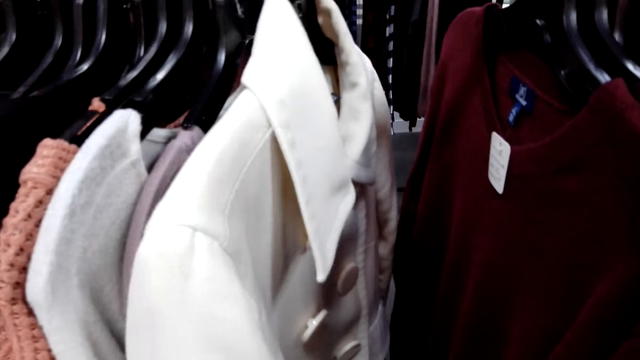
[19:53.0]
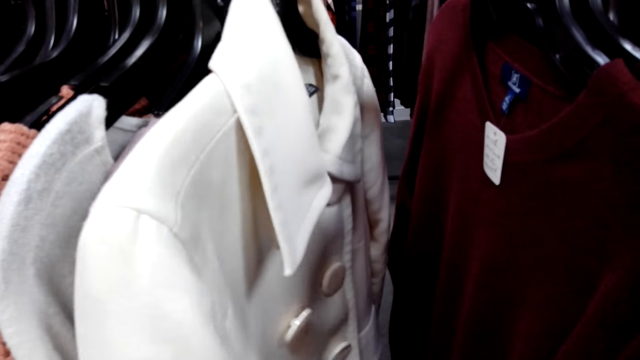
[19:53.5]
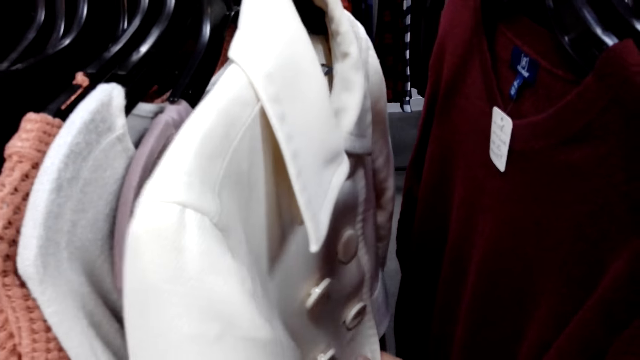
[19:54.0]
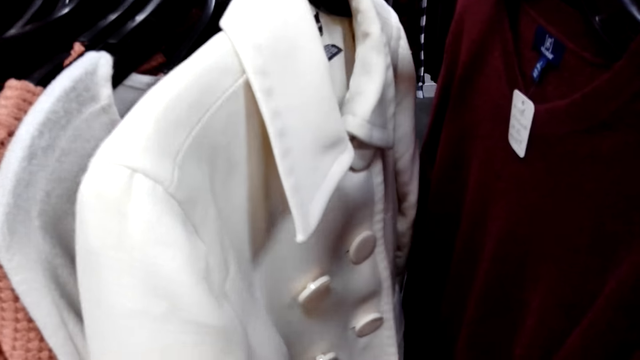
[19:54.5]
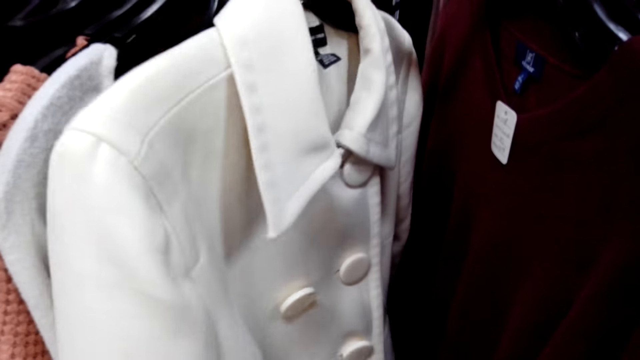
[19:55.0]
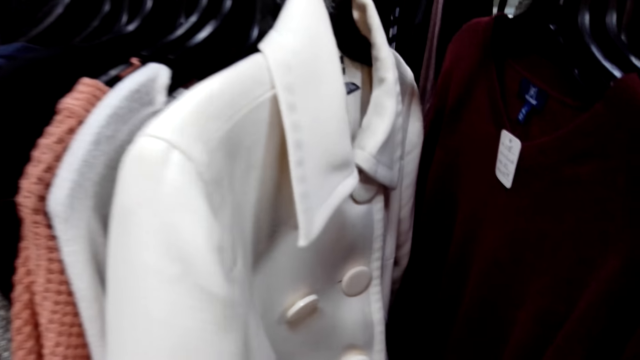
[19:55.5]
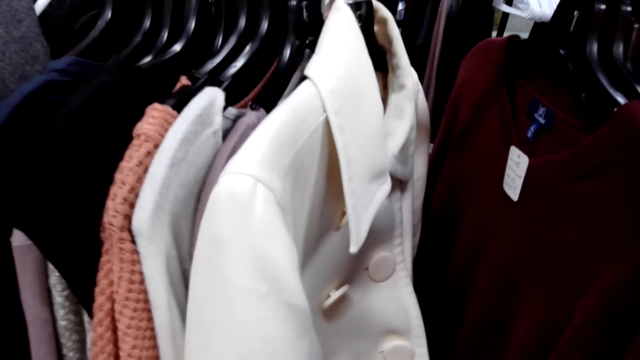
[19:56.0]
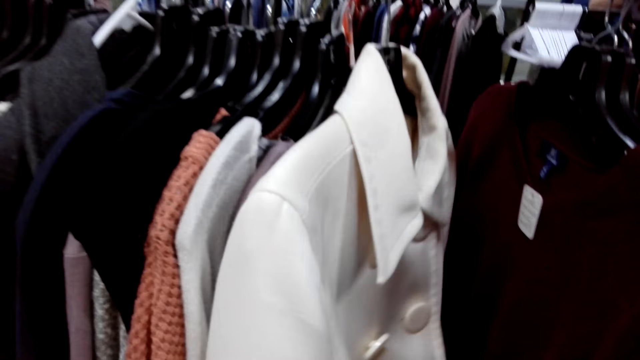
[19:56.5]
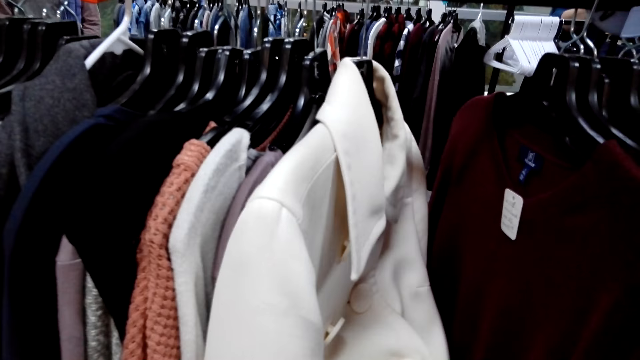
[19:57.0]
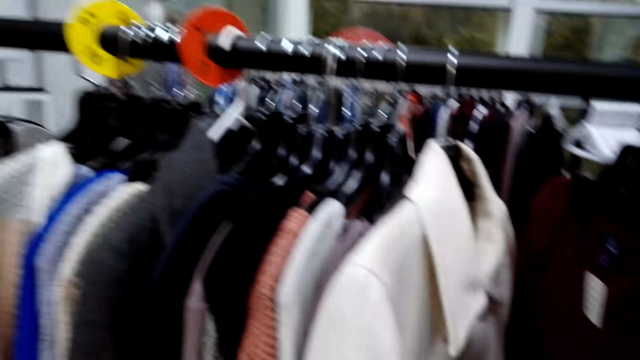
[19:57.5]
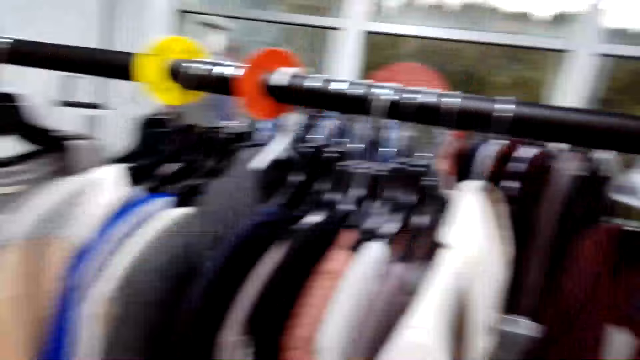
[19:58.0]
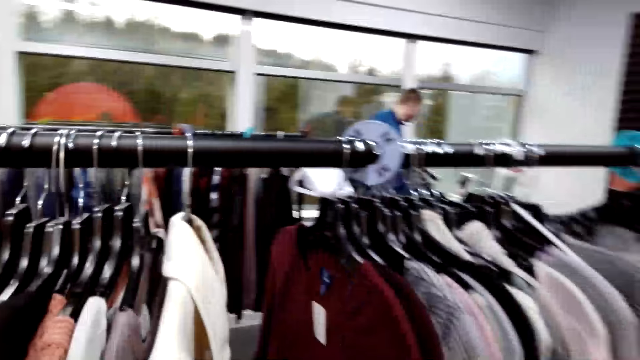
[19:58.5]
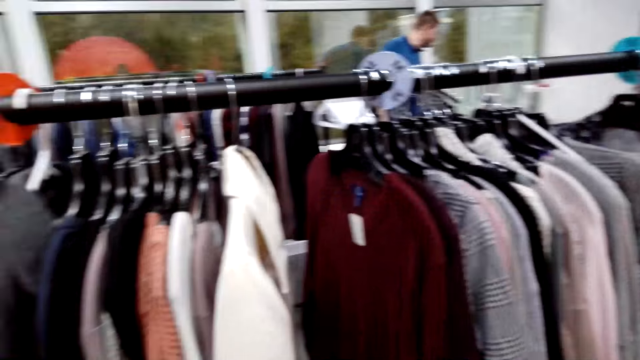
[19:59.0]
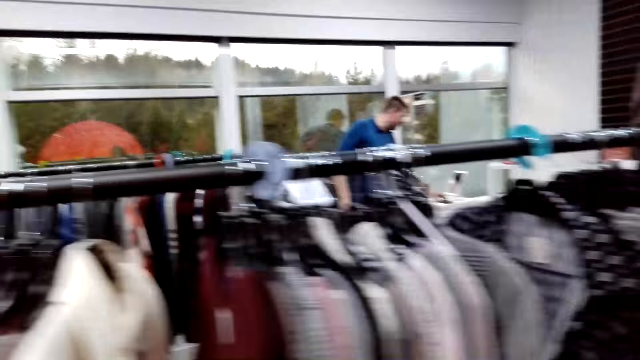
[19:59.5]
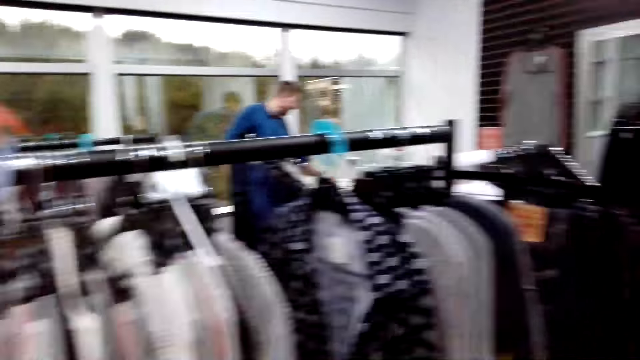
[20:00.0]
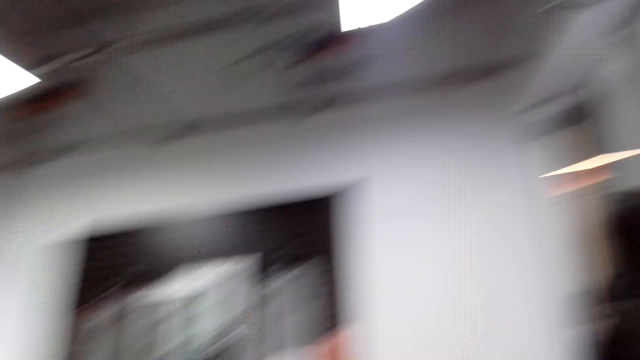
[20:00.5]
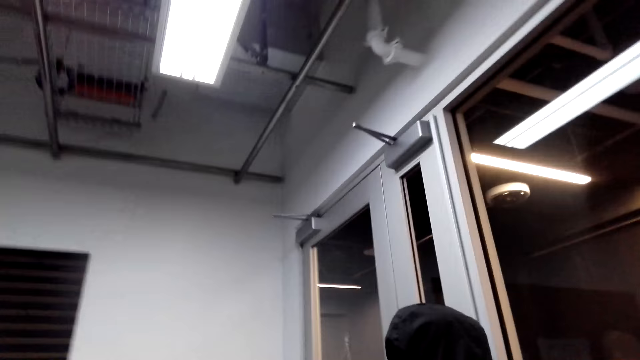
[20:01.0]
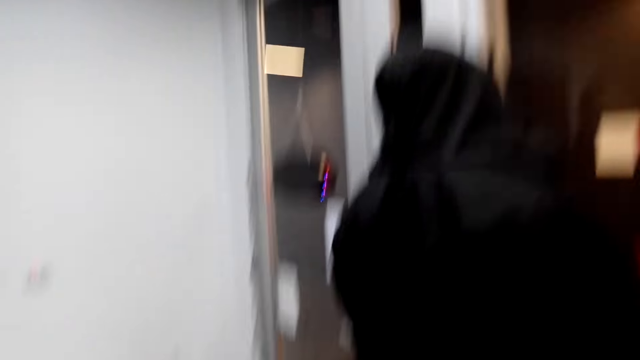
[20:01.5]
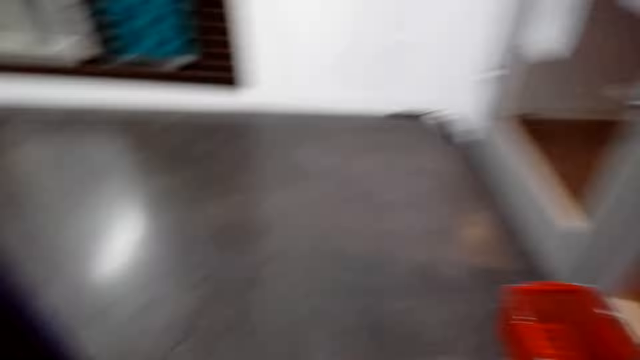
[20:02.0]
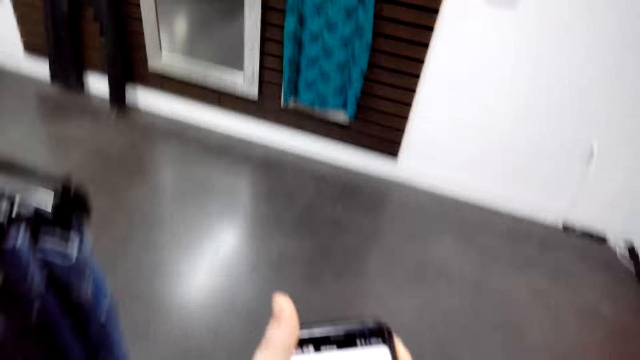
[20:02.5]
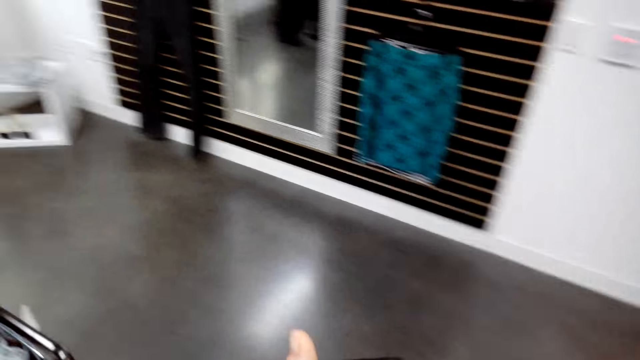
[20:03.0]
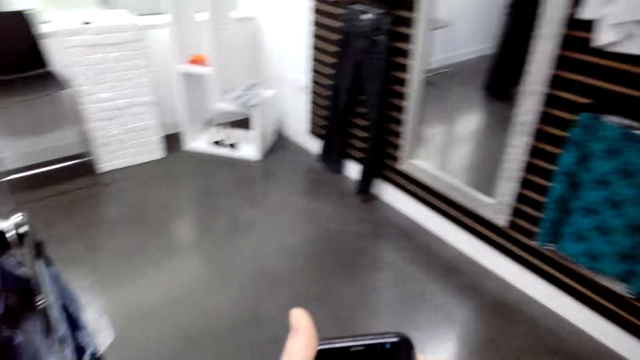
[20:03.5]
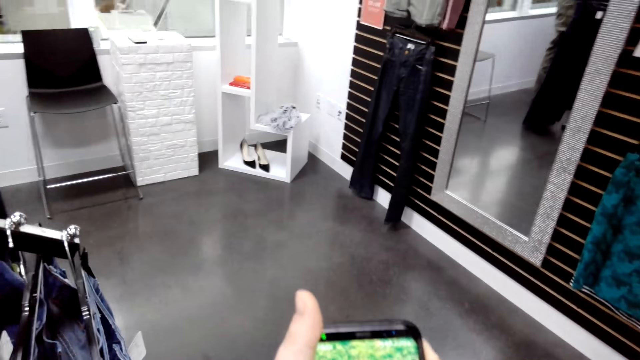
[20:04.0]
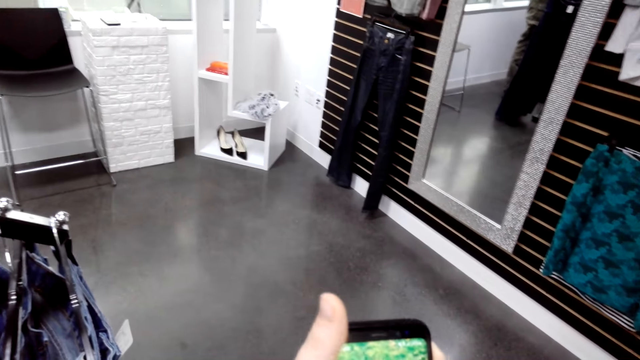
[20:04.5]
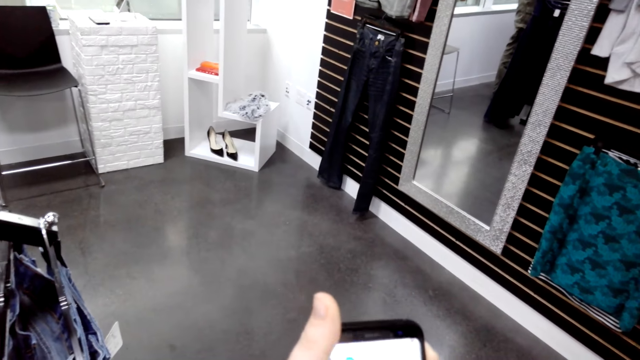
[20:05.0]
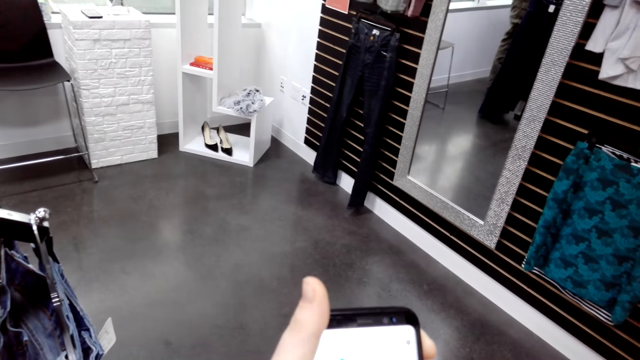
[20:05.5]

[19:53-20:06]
The camera wearer touches a trench on the display. They fix the buttons. They walk in the room. They operate a phone.

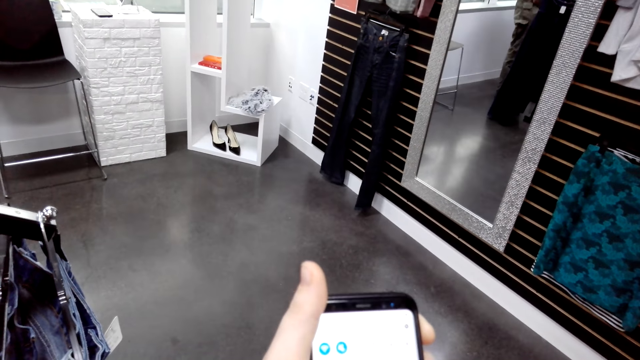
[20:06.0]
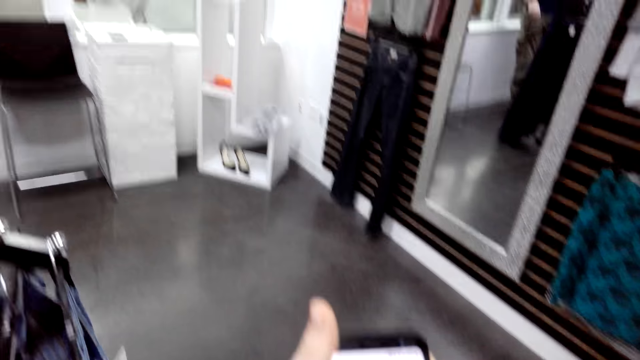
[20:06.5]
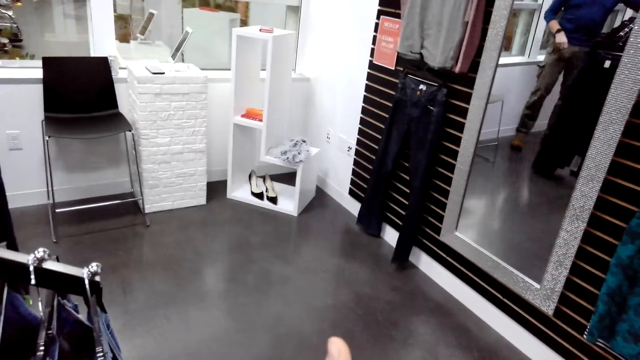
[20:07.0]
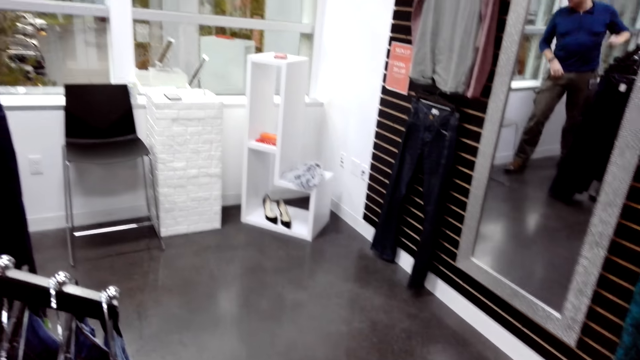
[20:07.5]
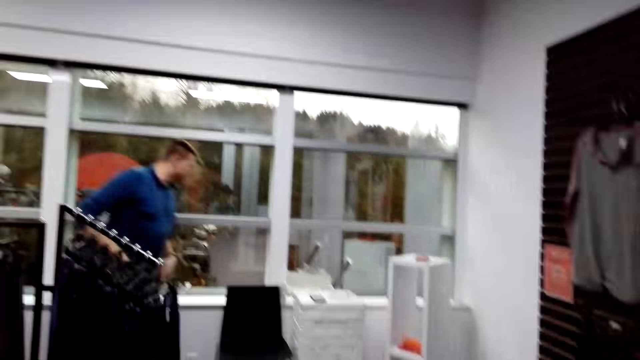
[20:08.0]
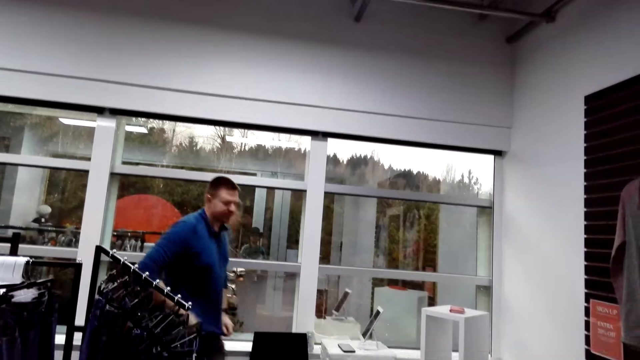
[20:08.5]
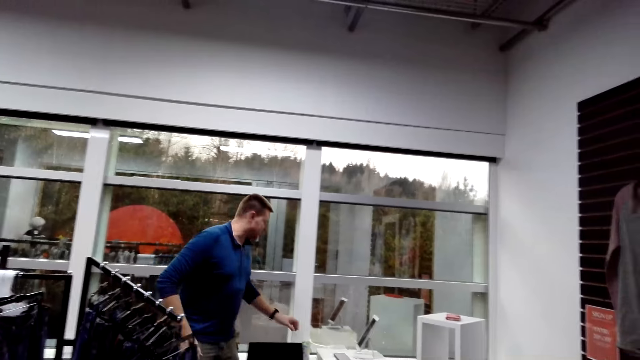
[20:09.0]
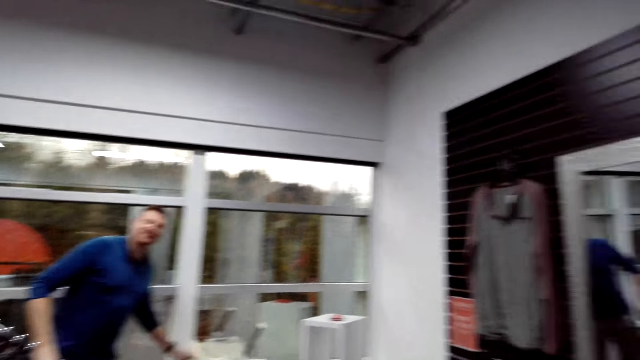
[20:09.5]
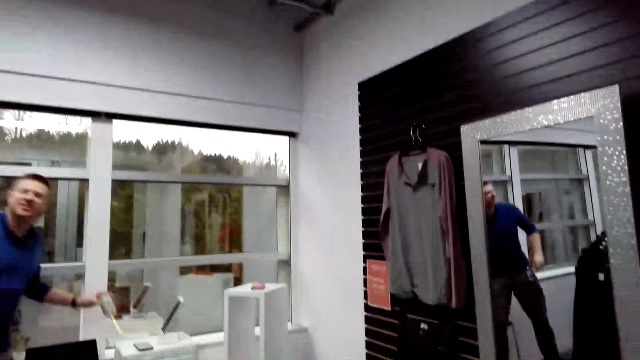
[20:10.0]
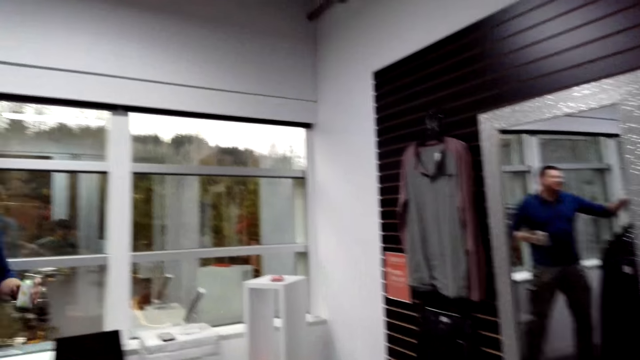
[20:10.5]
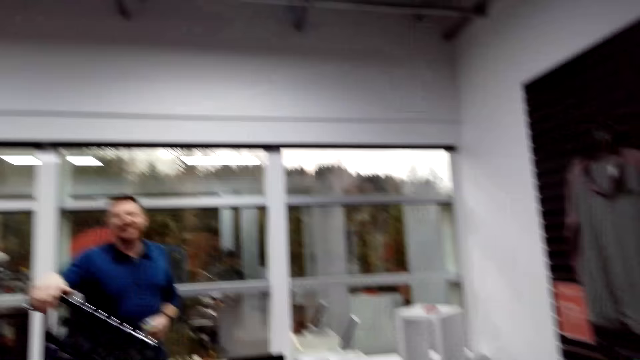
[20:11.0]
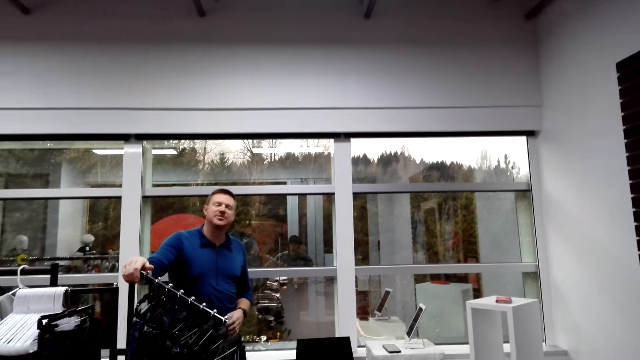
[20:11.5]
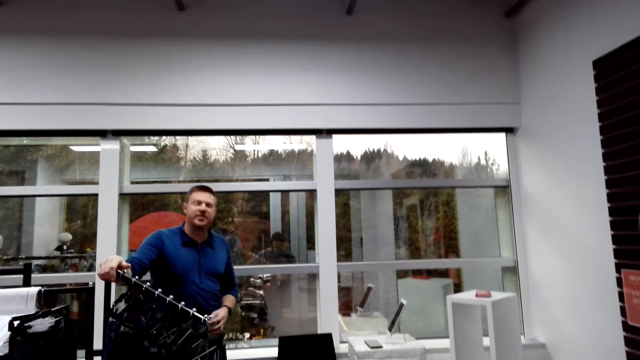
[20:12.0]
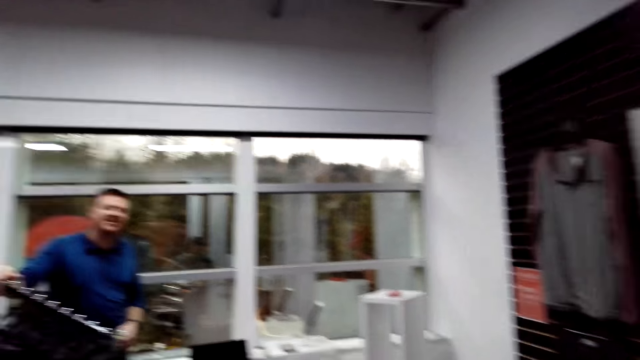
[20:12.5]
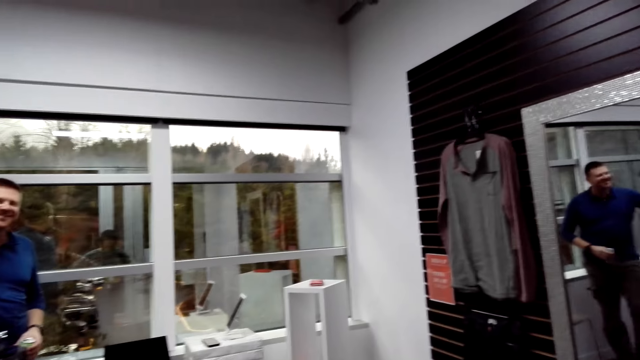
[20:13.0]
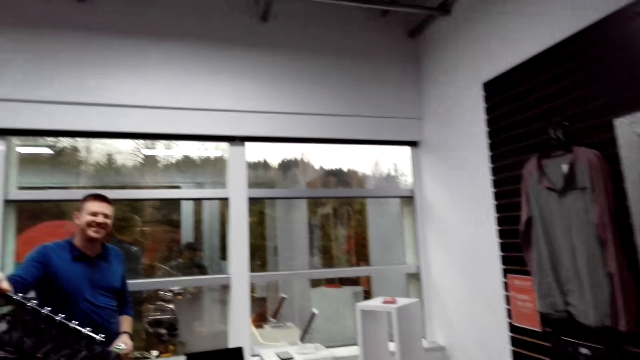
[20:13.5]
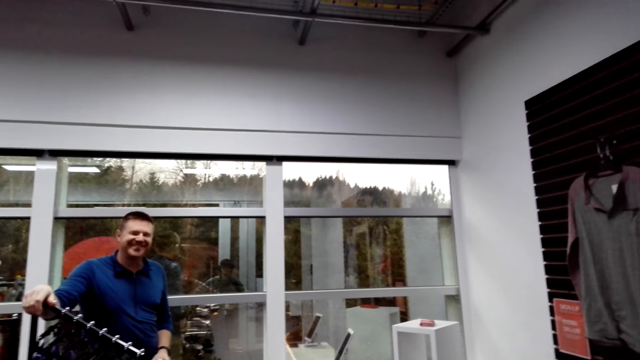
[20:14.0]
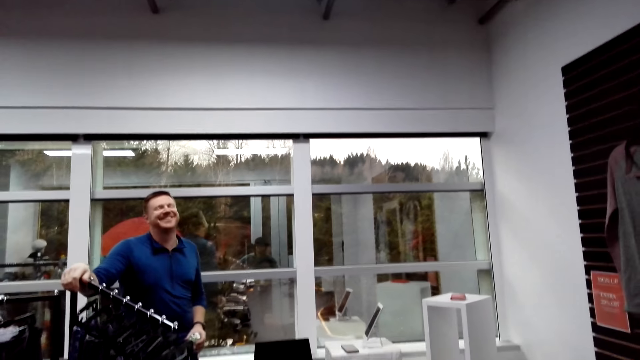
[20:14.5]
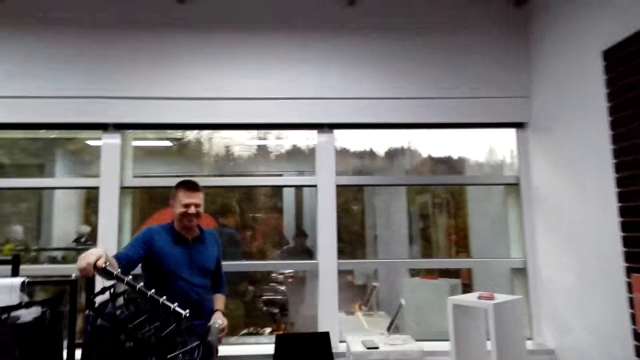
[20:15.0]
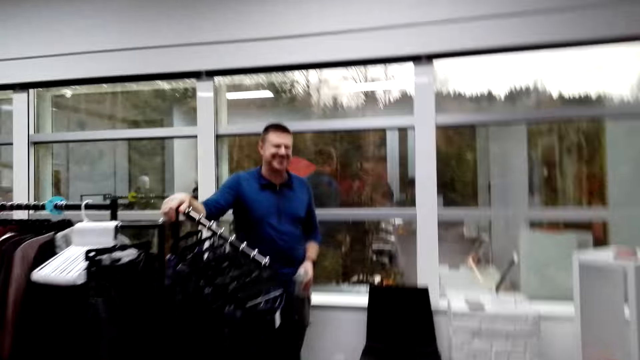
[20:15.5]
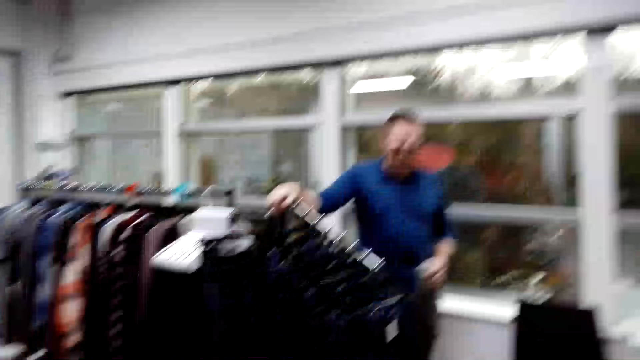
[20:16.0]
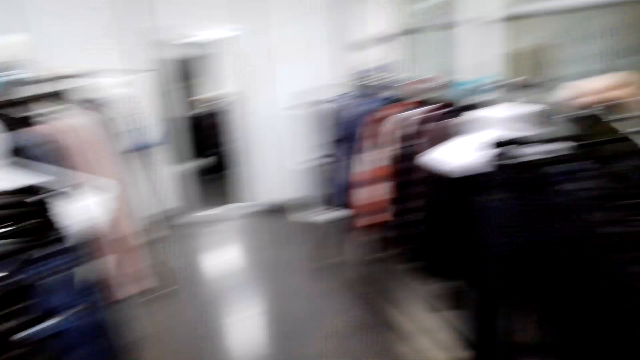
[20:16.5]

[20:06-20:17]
The camera wearer walks in the room. A person walks in the room. The person picks up a drink and holds the display.
